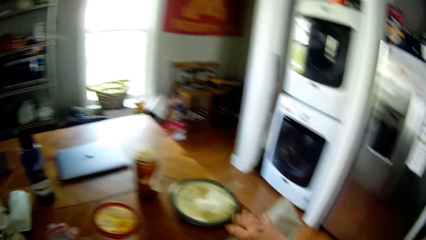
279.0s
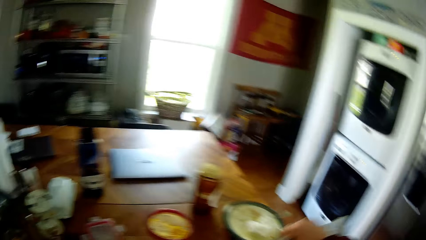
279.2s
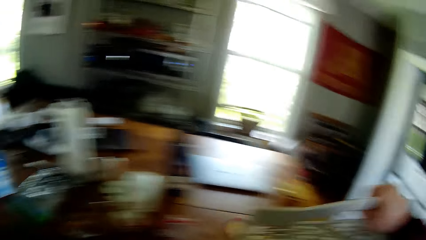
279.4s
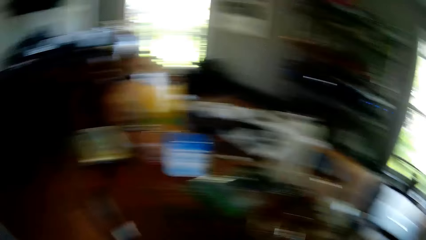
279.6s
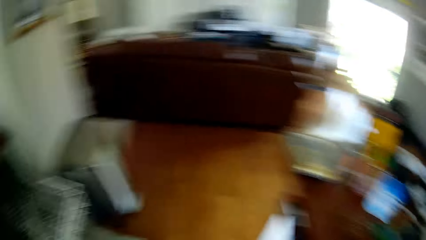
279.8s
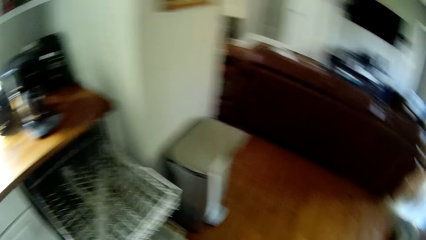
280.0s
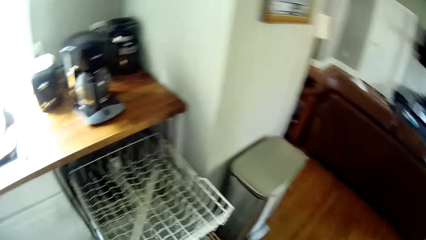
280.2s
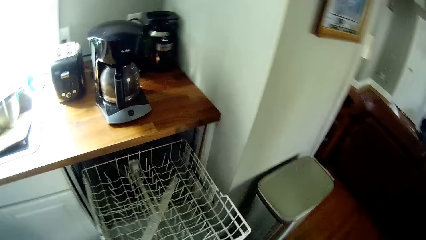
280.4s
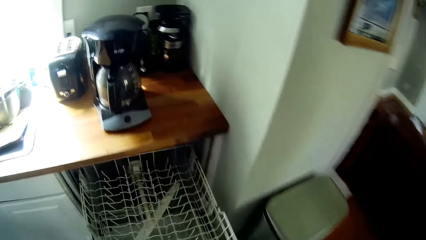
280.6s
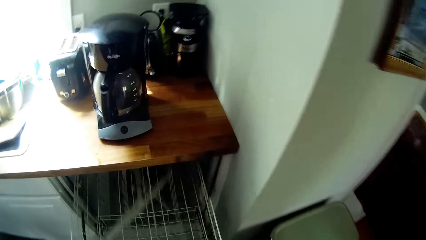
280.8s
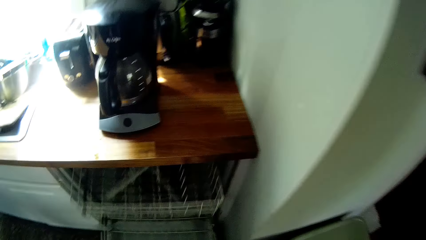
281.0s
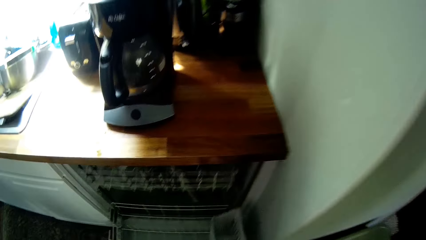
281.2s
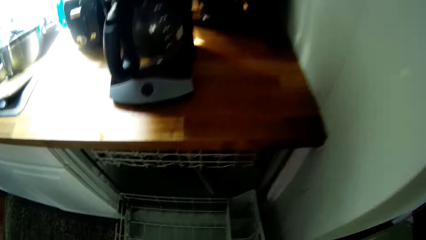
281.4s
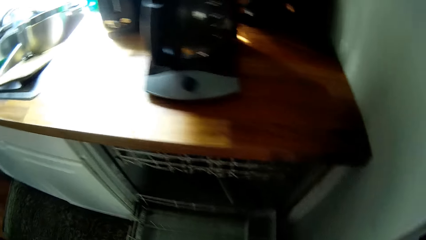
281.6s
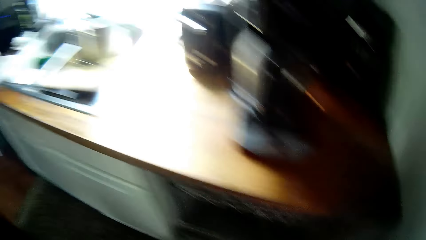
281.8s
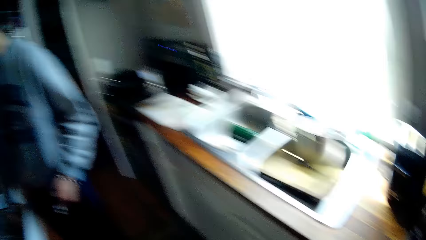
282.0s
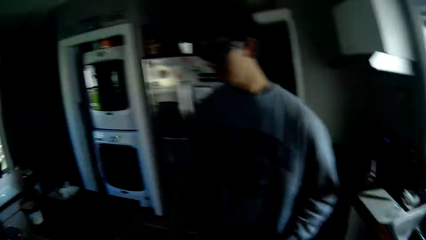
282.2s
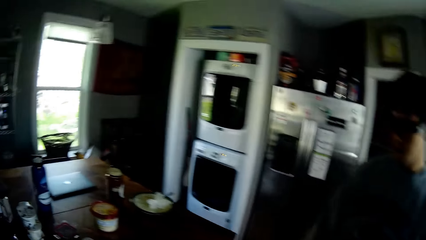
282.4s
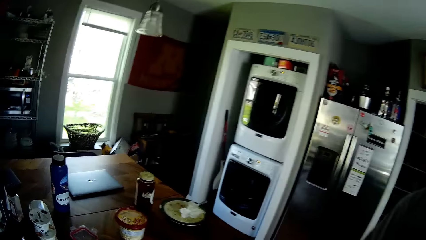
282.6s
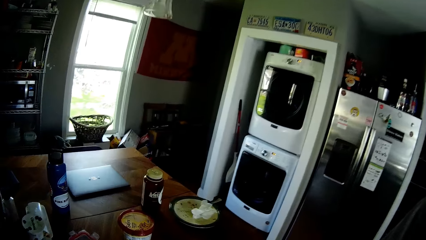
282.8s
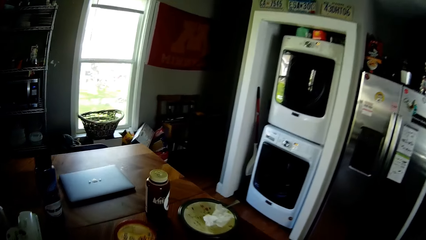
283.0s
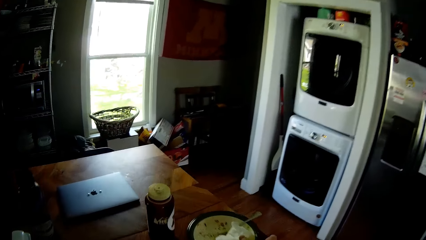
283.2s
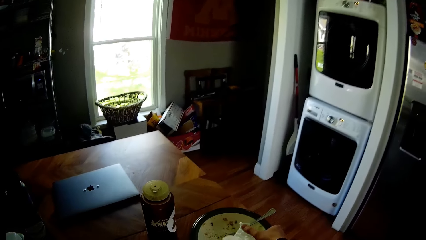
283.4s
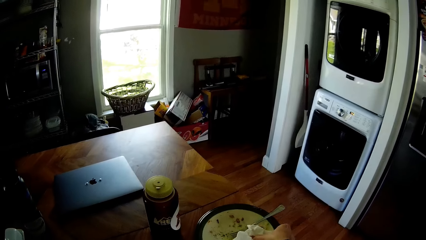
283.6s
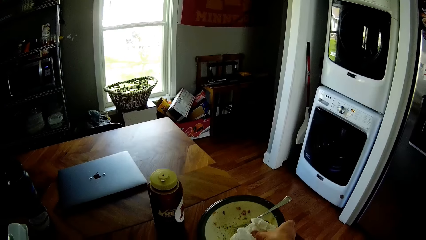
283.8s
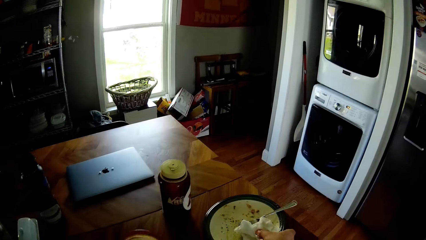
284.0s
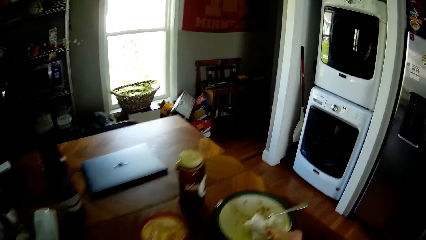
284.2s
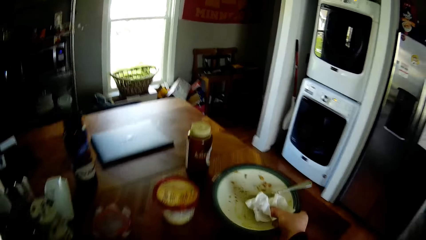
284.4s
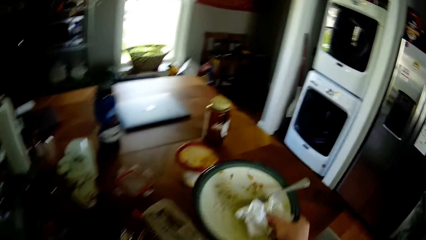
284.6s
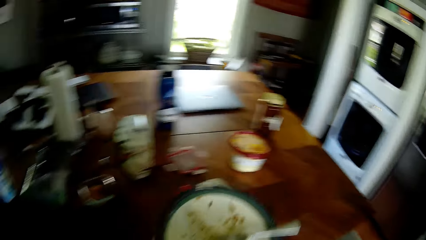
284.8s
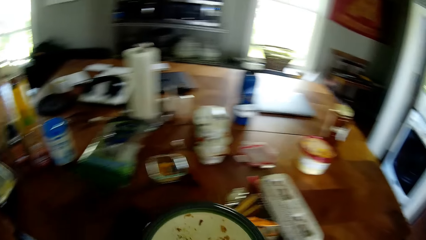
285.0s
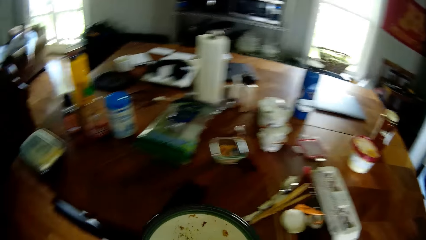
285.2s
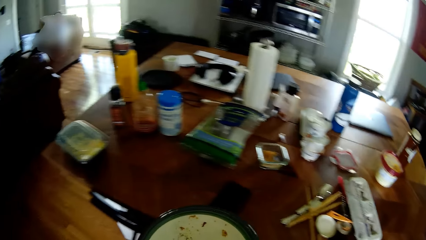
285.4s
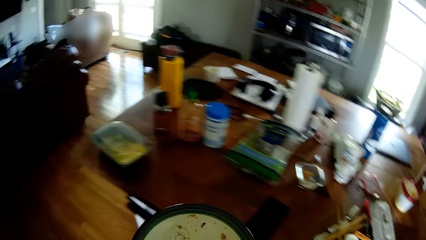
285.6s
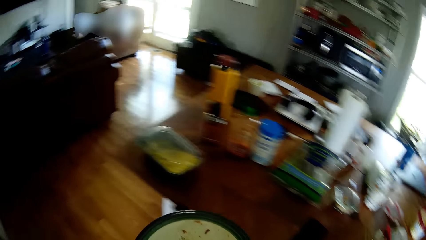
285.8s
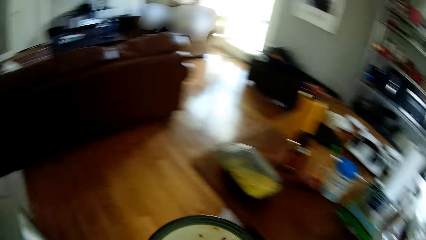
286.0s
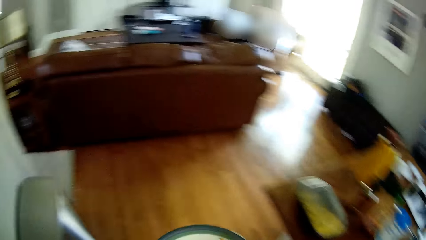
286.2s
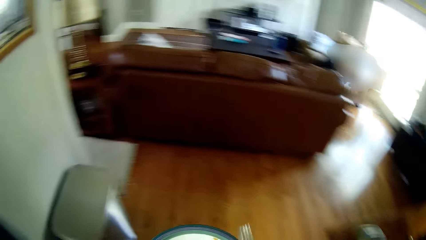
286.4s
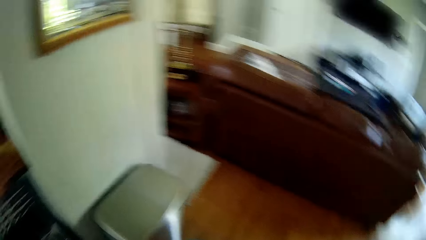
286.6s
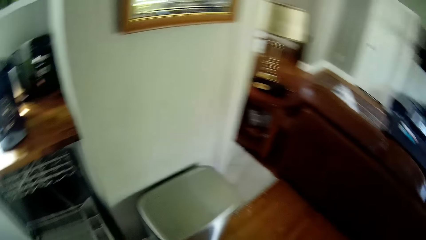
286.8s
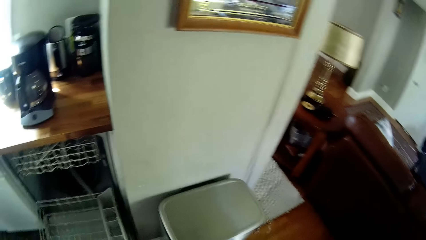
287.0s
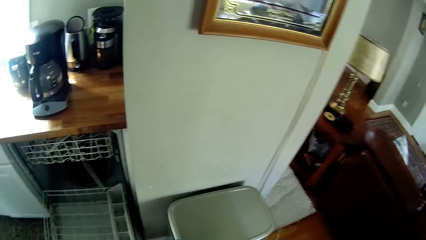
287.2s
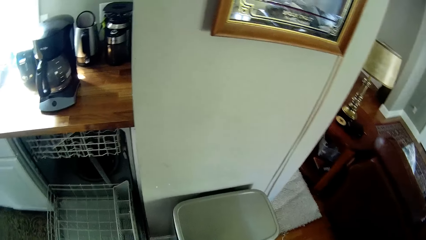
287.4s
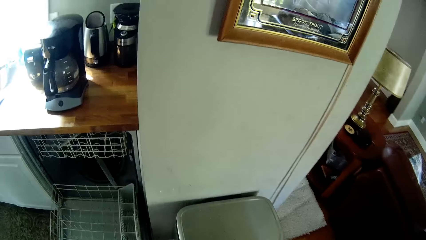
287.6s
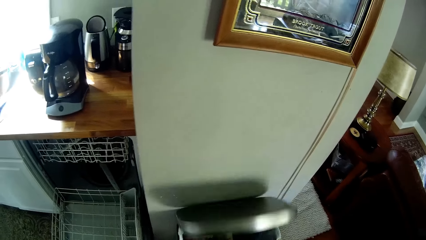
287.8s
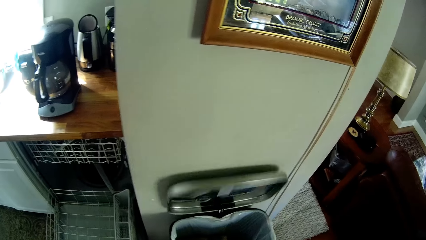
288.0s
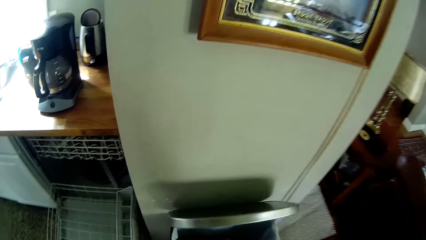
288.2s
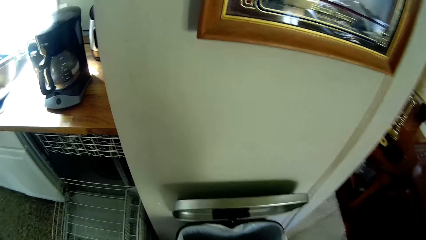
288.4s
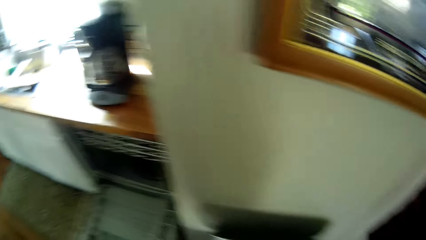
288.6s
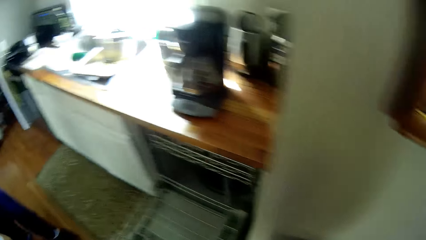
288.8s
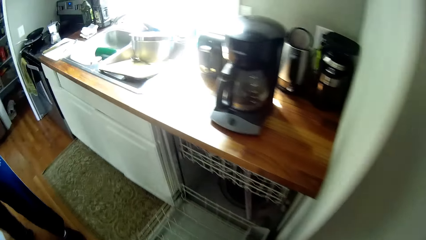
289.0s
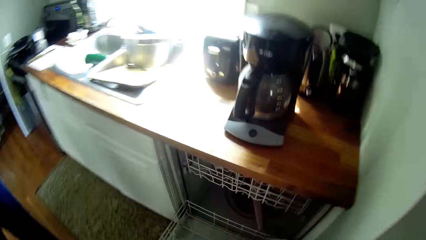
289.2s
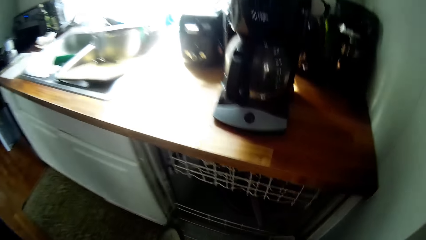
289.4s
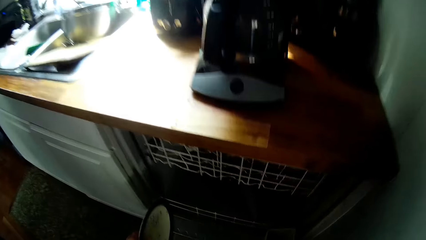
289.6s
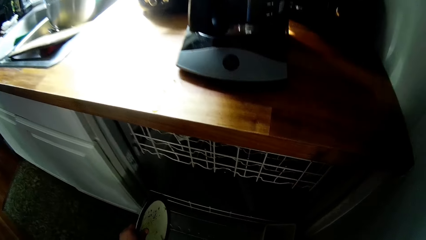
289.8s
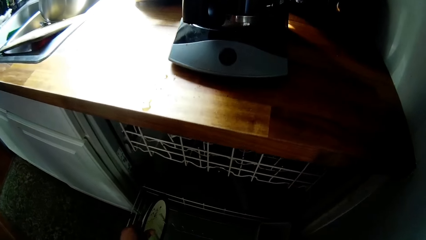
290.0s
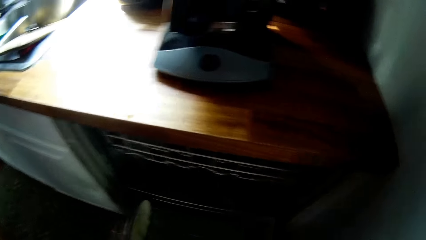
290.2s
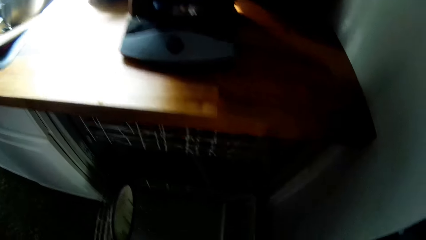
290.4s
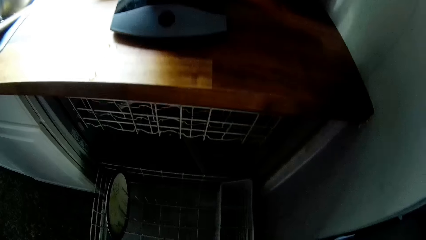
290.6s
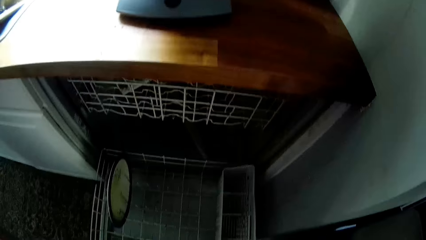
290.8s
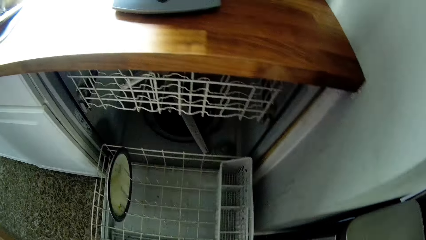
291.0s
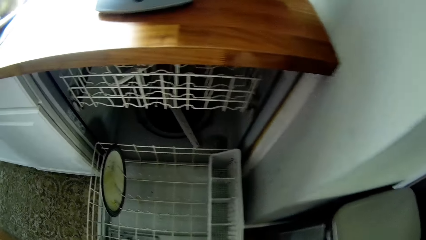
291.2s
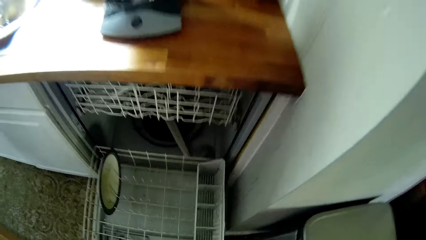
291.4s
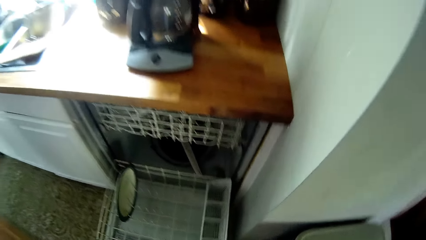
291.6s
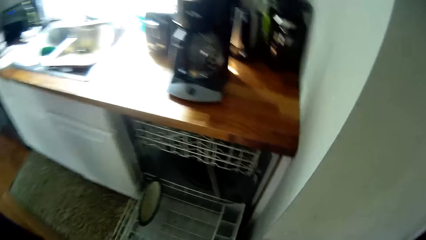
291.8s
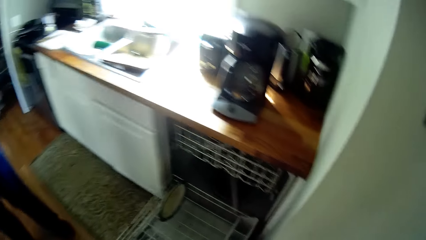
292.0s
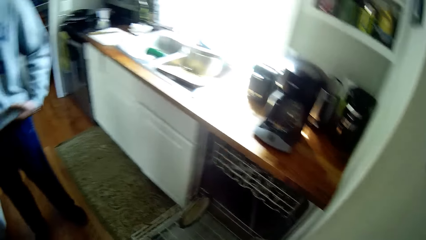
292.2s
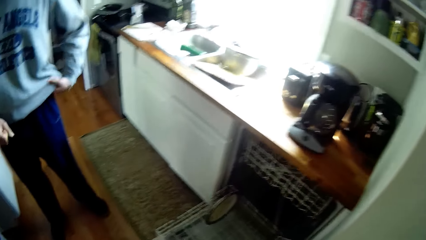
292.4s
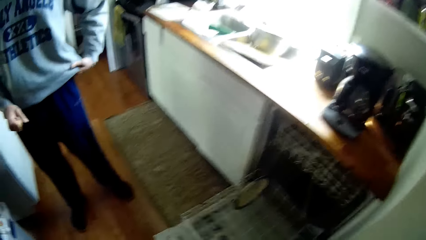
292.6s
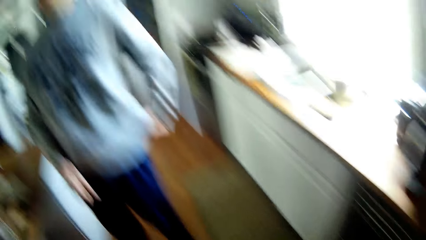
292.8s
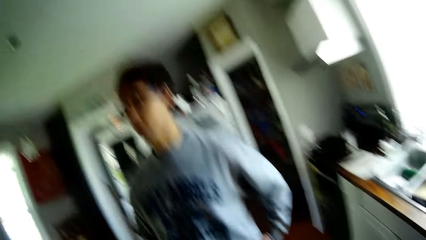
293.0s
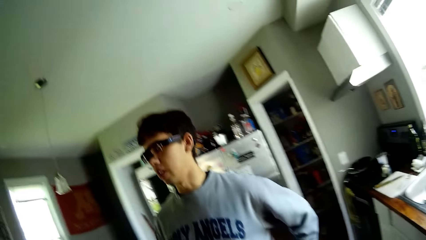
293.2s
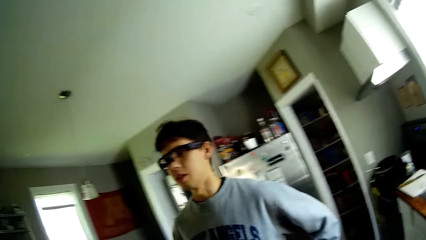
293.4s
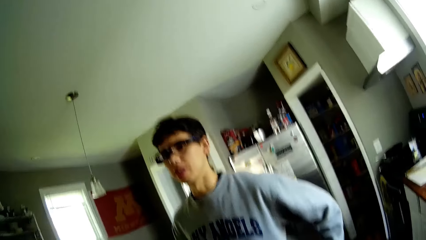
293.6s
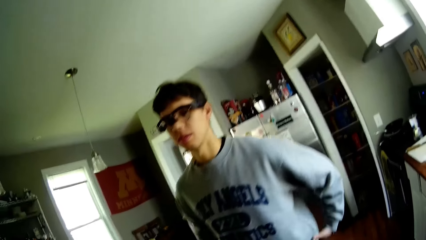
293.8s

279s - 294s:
The camera wearer looks around. He pushes the drawer with his left hand. He closes the utensil drawer. He looks around. He carries the plate from the table with his right hand. He picks the plate from the table. He opens the dustbin. He puts the plate inside a dish washer with his left hand. He interacts with a man.
